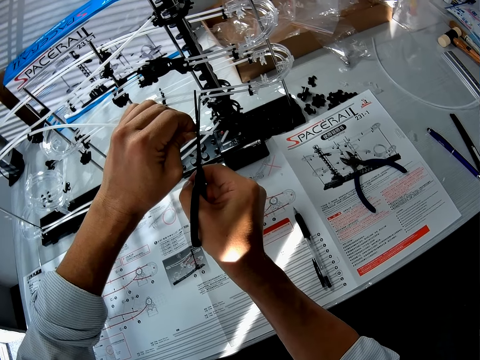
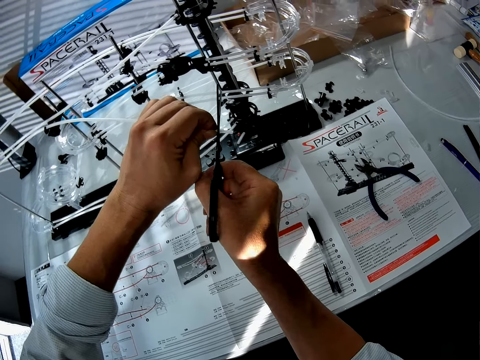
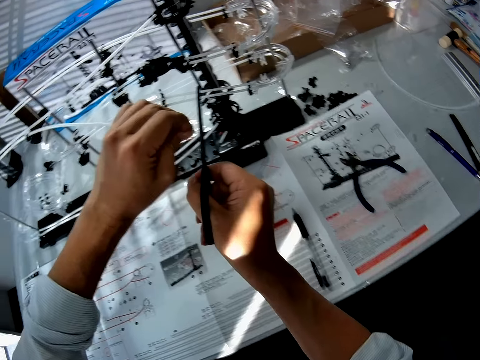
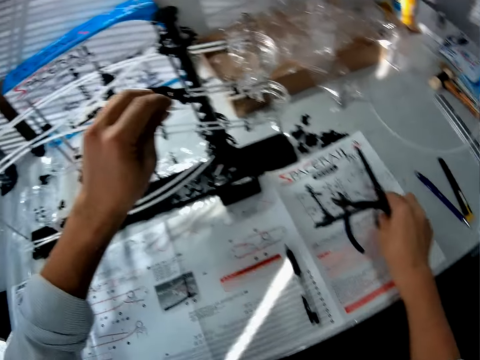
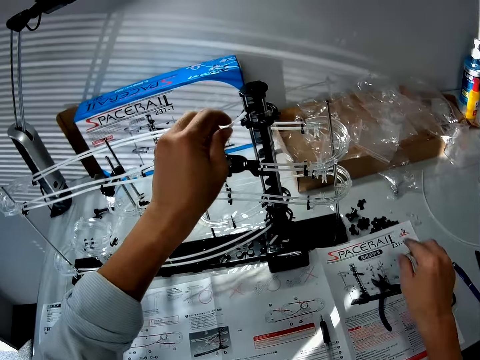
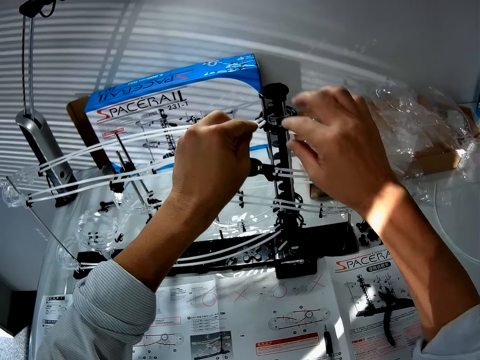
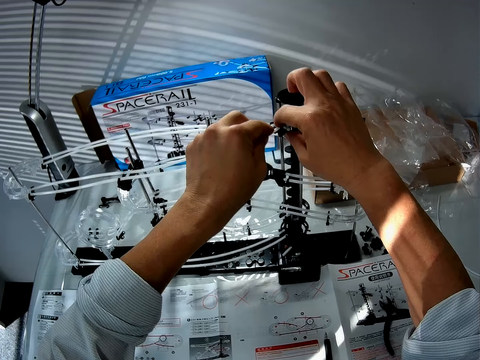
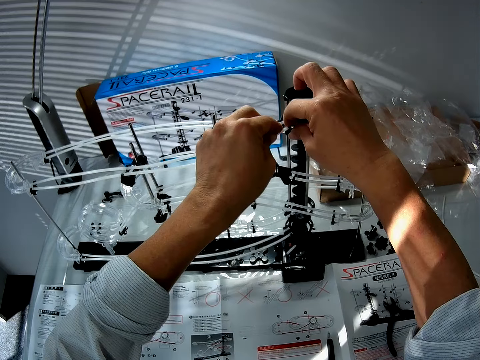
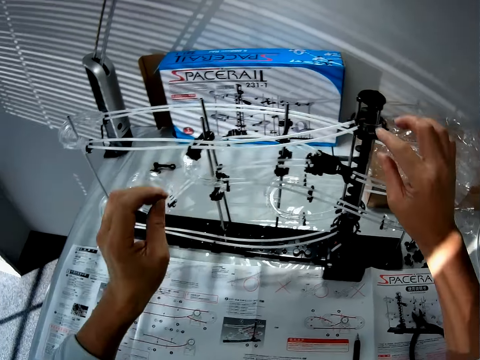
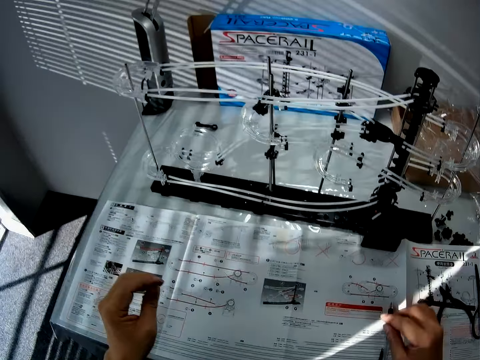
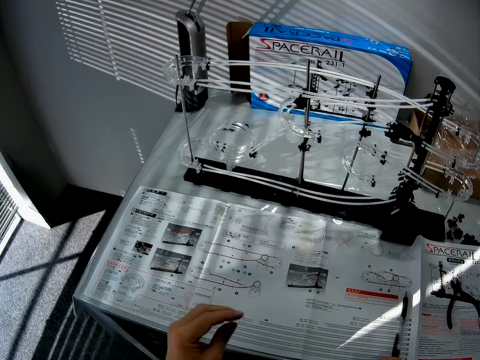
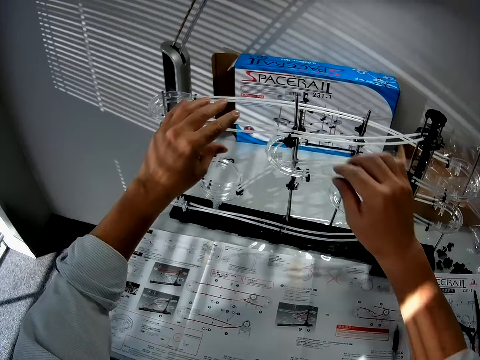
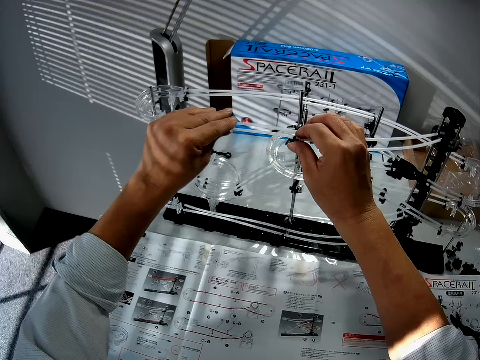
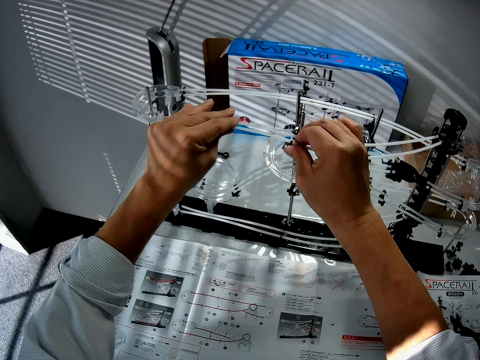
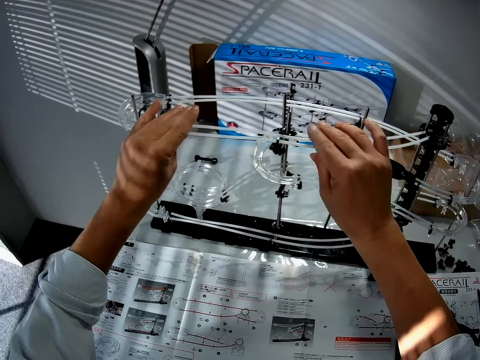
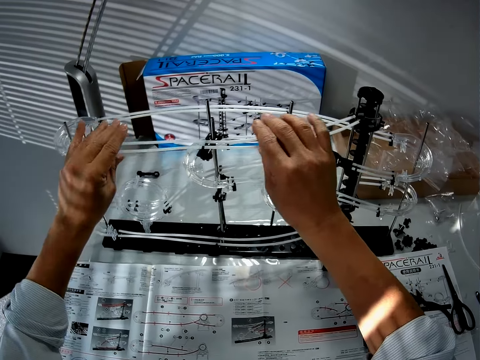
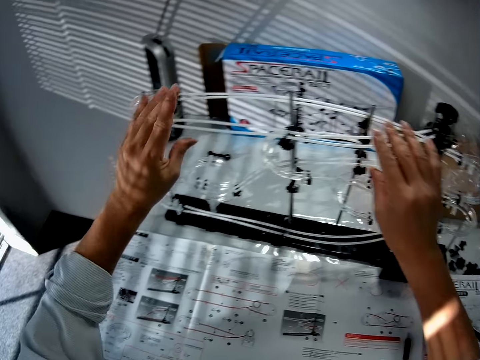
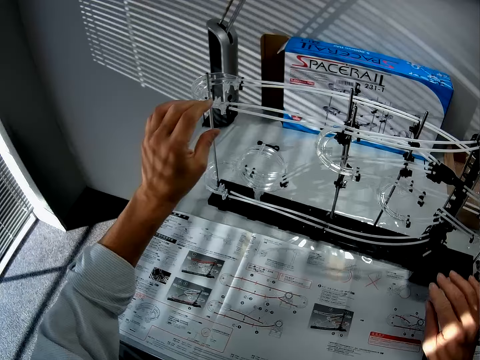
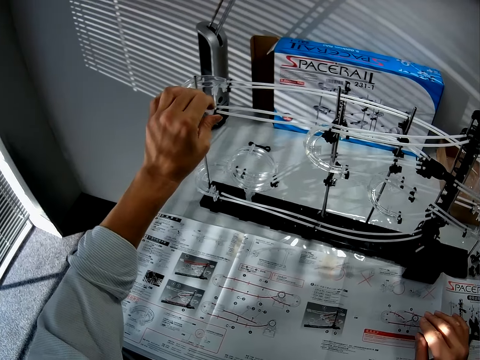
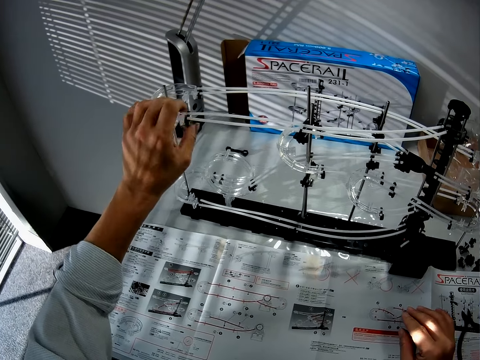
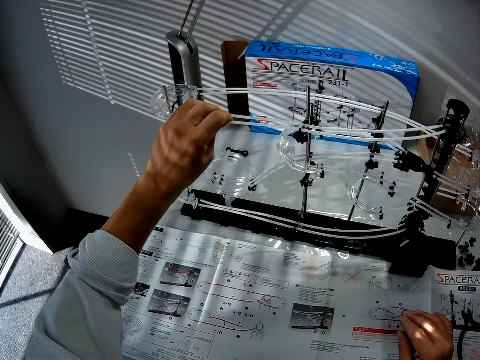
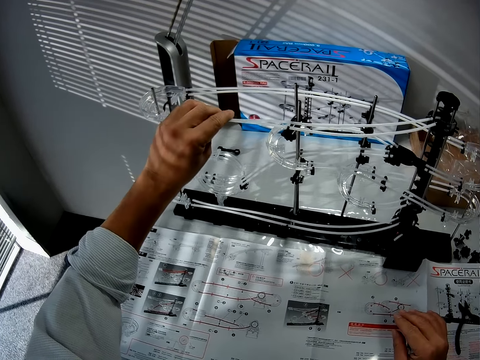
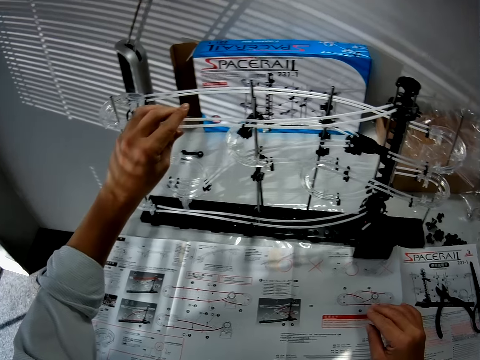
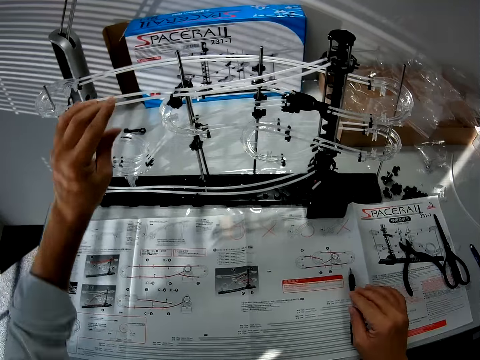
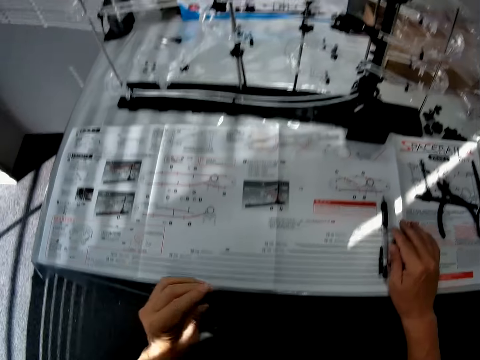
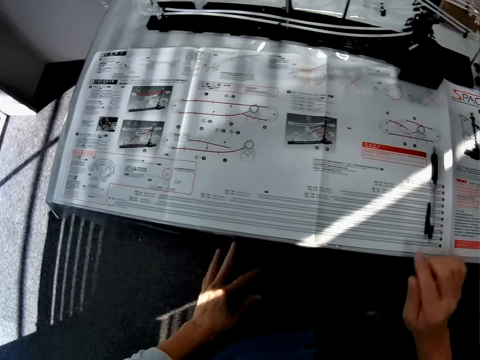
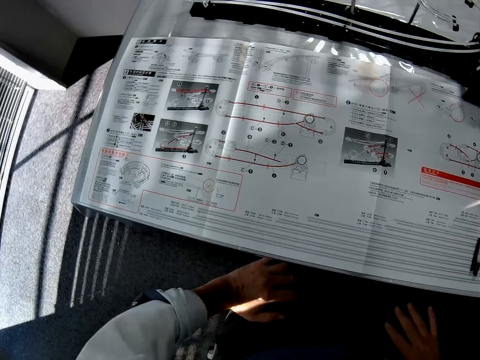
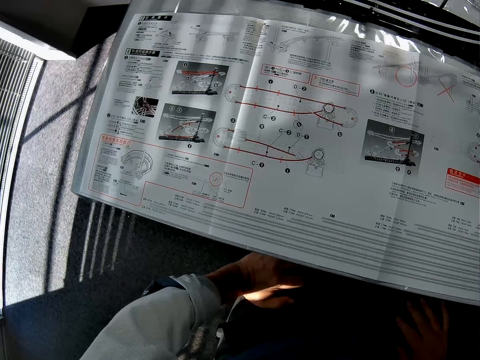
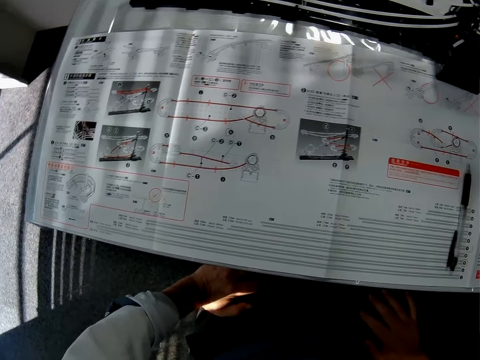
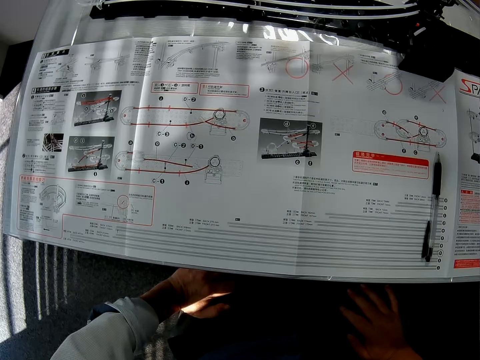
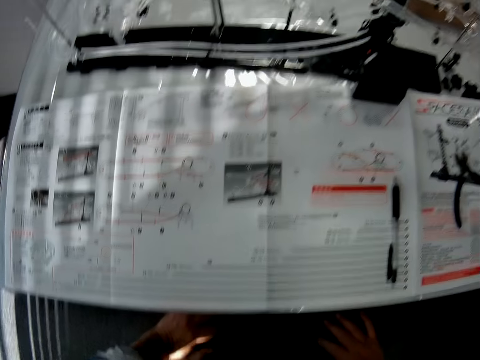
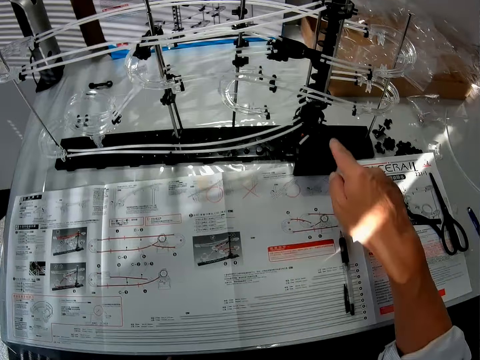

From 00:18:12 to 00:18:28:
The camera wearer puts down scissors on a piece of paper on a table. He fixes the pipe craft in the space rail craft. He removes the hands on the space rail craft. He presses the pipe crafts of the space rail craft. He removes the hands from the space rail craft. He presses the pipe crafts of the space rail craft. He removes the hand from the space rail craft. He stares at the manual paper. He touches his lap.

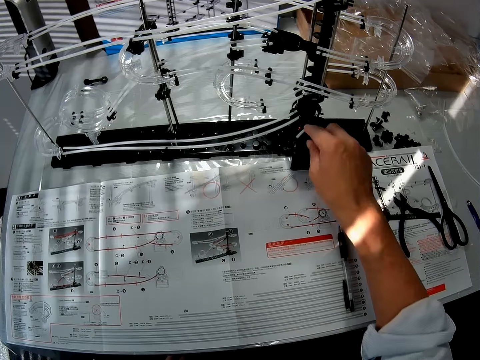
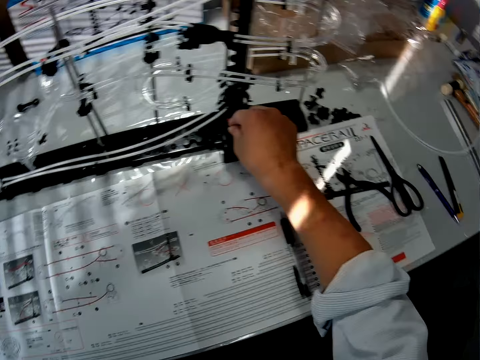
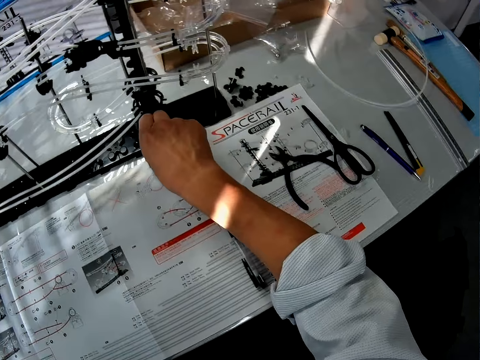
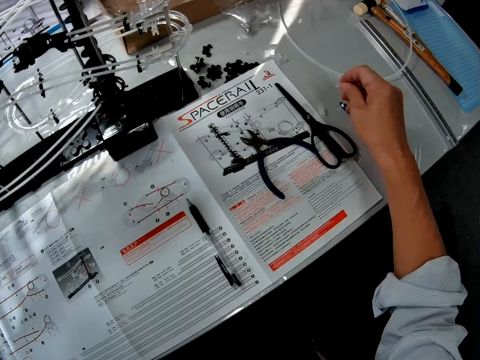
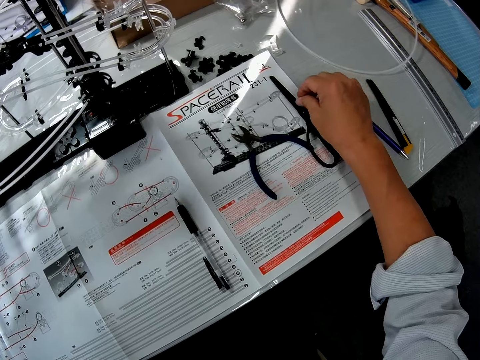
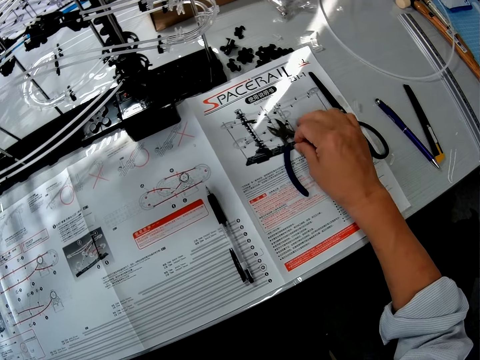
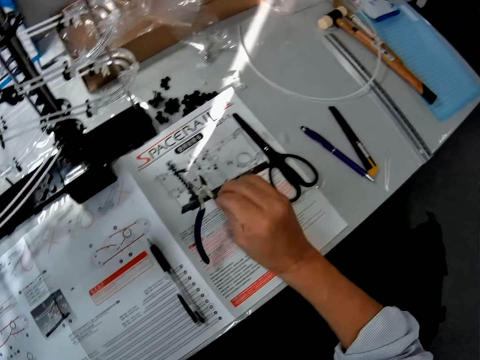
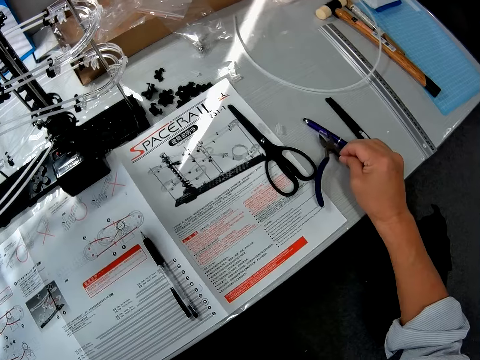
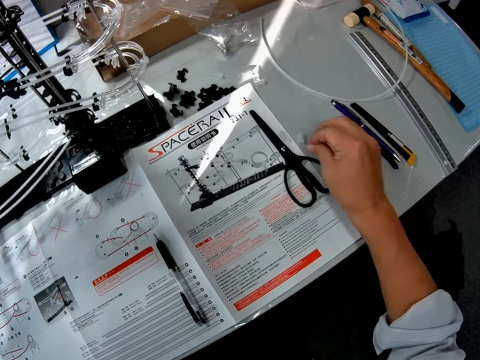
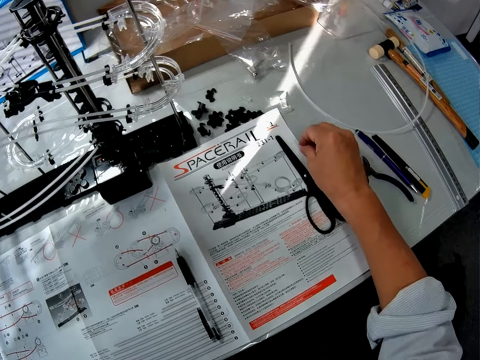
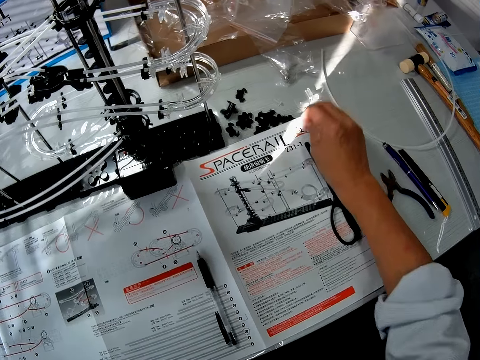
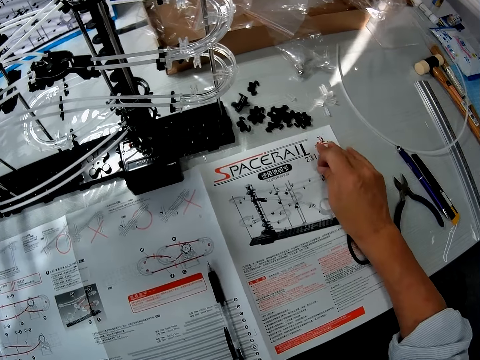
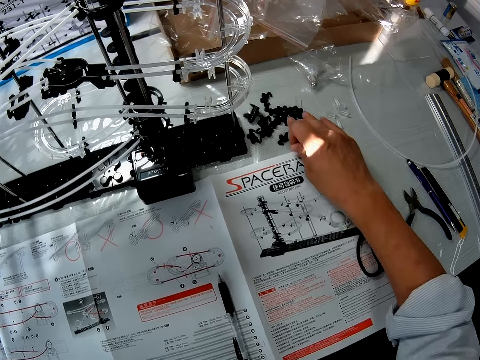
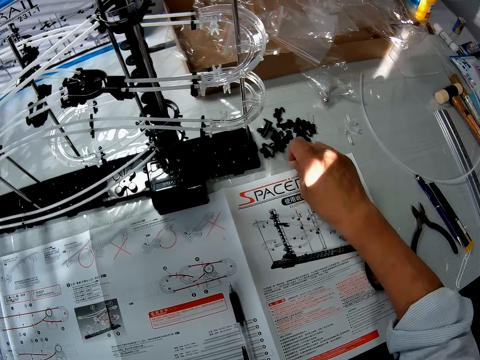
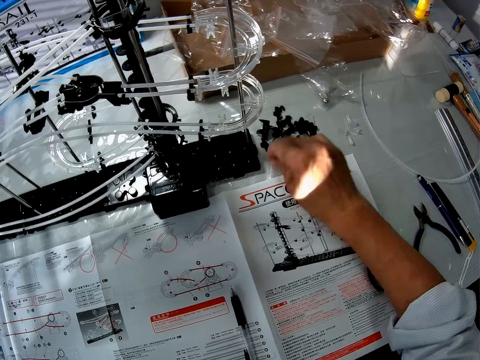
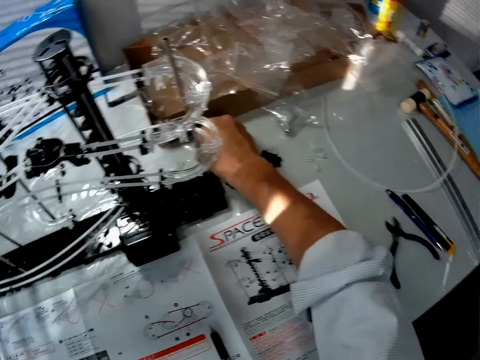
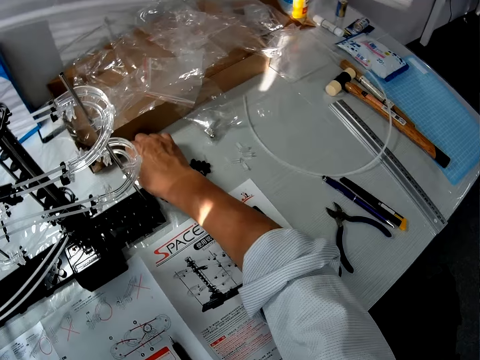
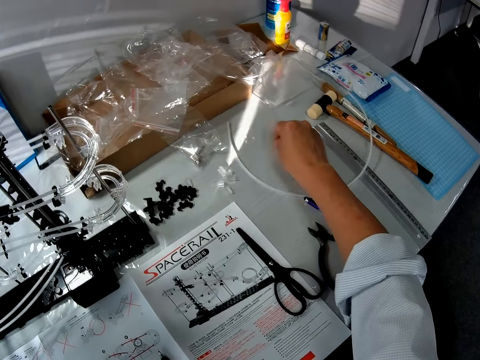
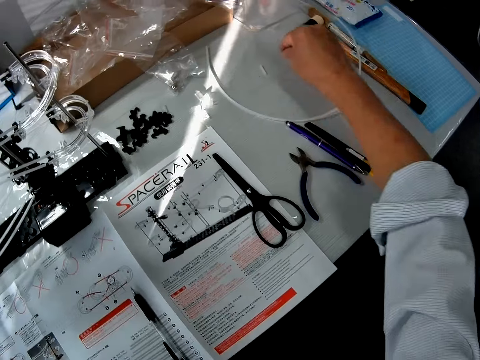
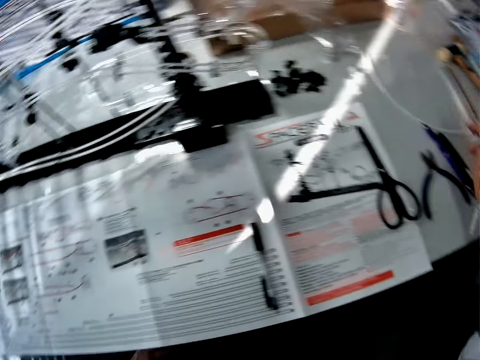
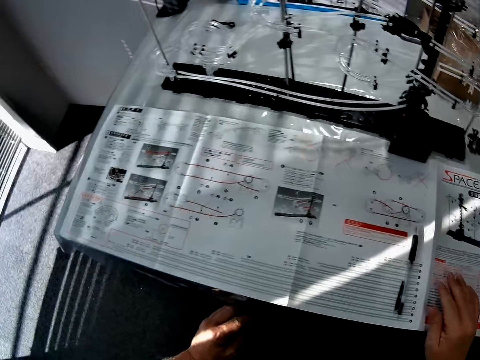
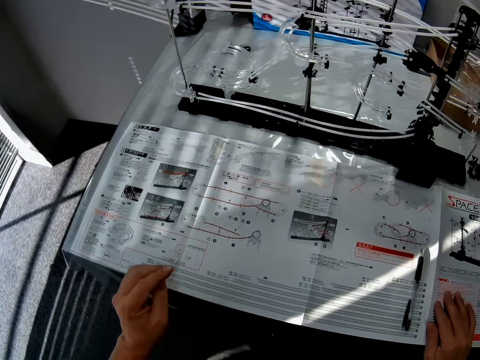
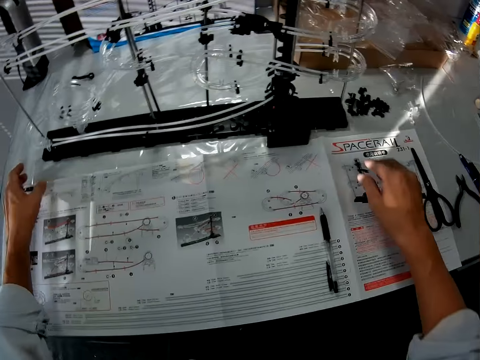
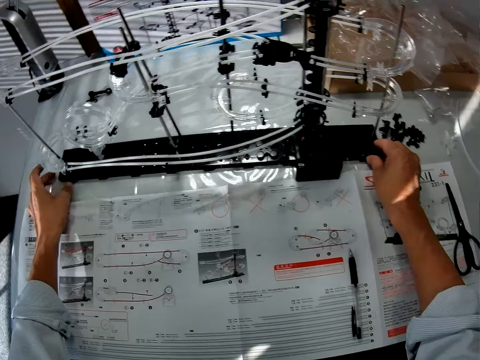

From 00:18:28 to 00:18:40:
The camera wearer holds and presses the pipe crafts of the space rail craft. They remove the hand from the space rail craft. They pick up the pliers from the manual paper. They put the pliers on the table. They hold the manual paper. They move the plastic craft on the table. They put the piece of the pipe craft on the table. They move the camera. They put the hand on the manual paper.
